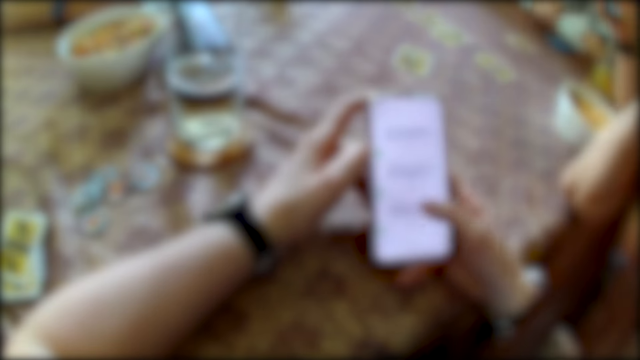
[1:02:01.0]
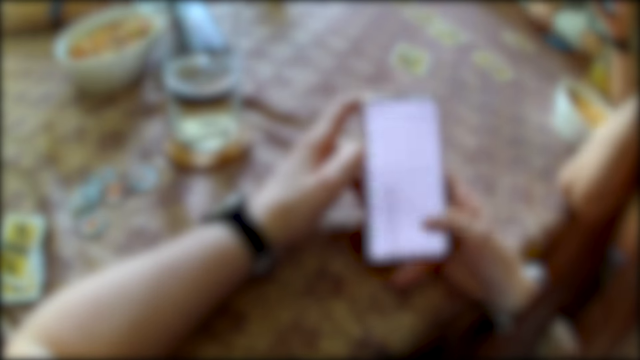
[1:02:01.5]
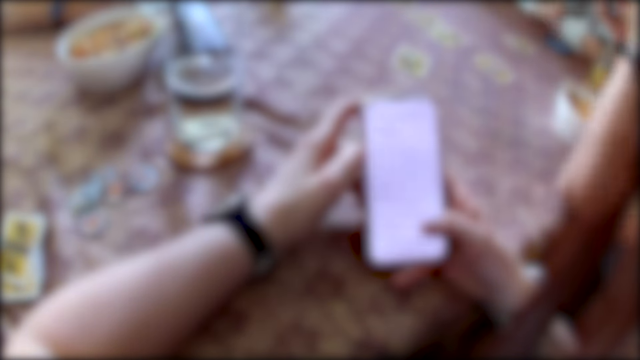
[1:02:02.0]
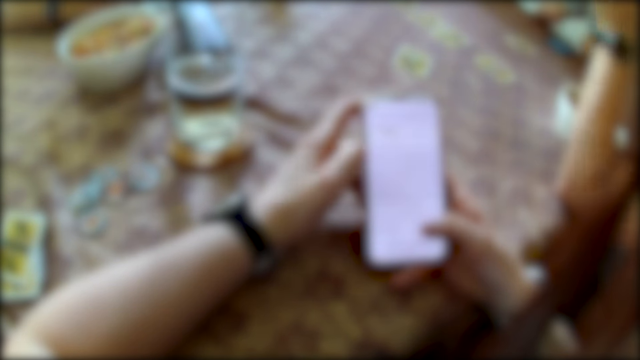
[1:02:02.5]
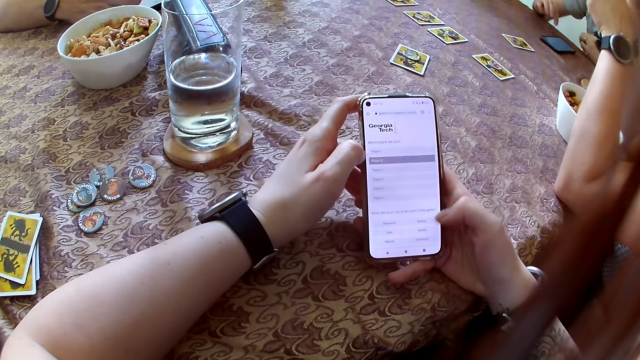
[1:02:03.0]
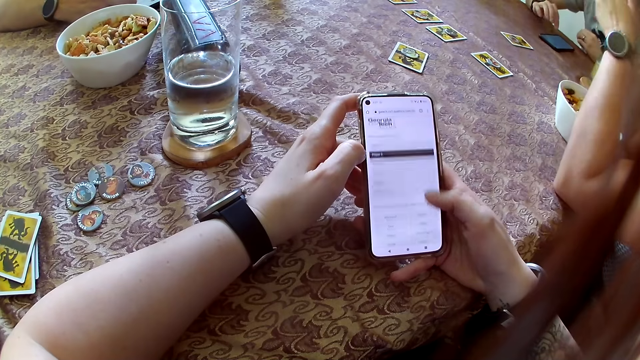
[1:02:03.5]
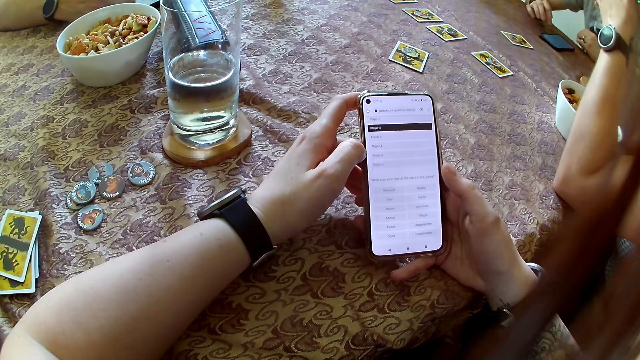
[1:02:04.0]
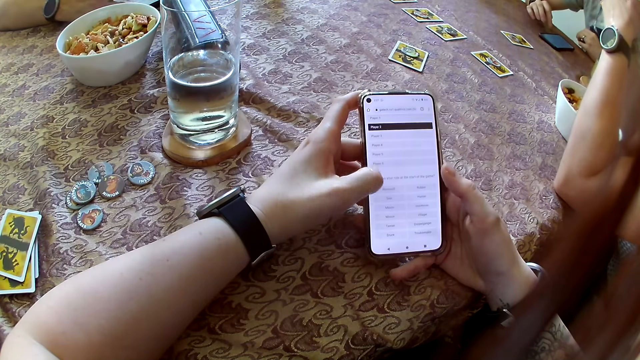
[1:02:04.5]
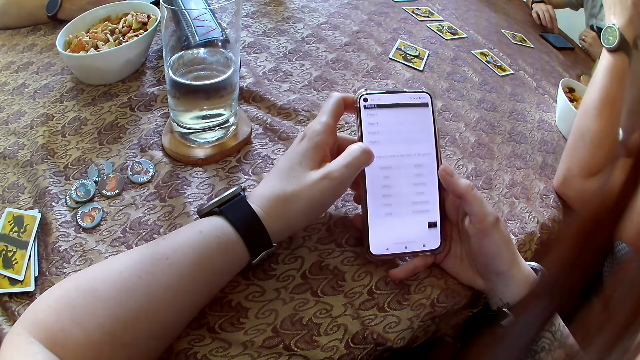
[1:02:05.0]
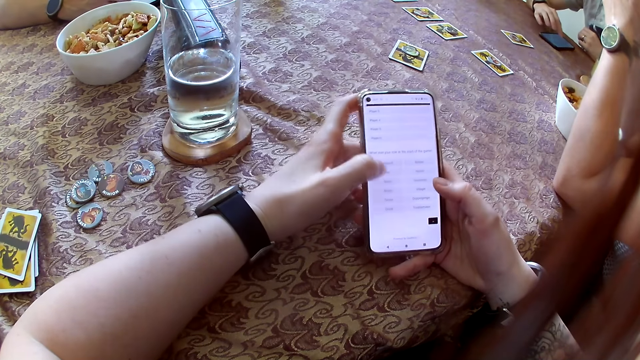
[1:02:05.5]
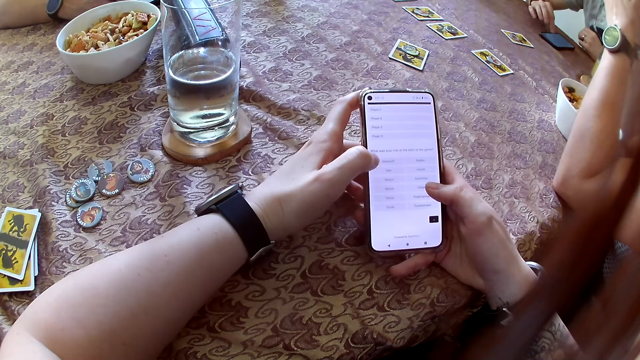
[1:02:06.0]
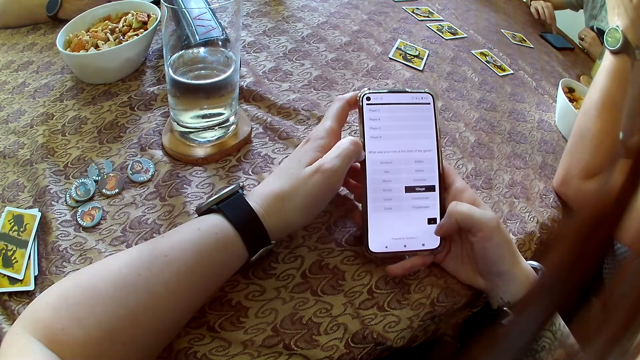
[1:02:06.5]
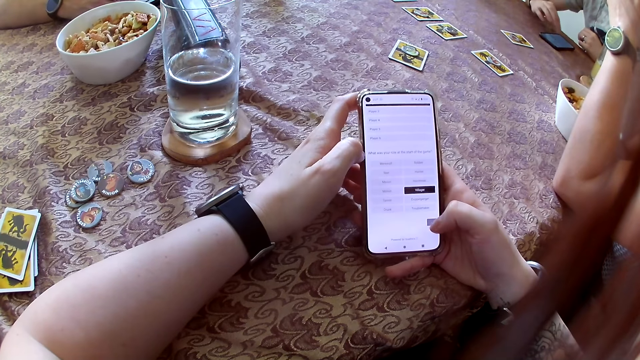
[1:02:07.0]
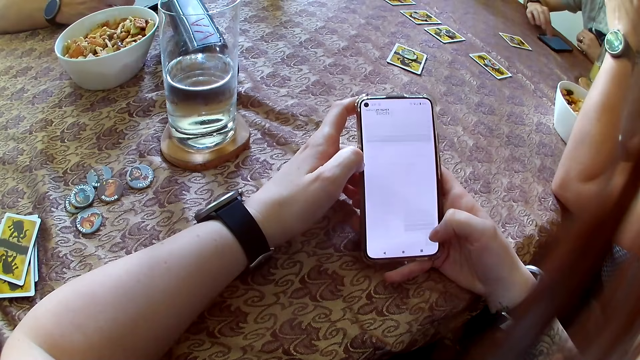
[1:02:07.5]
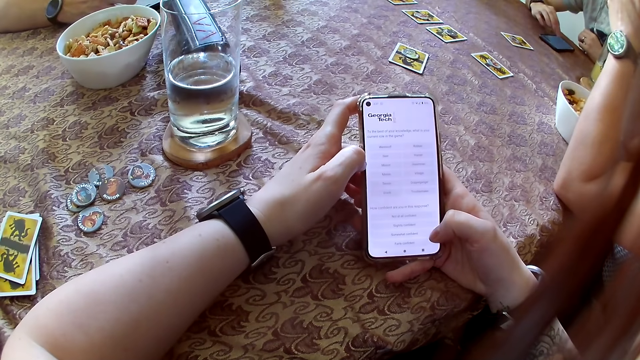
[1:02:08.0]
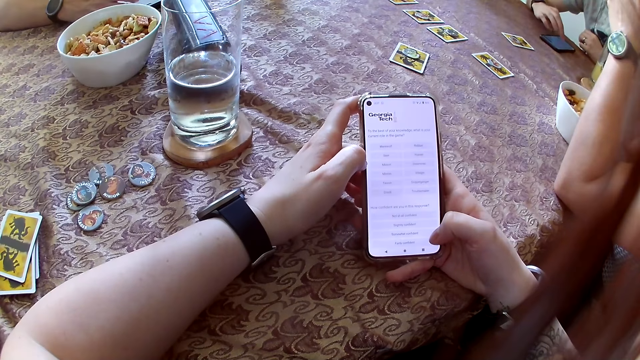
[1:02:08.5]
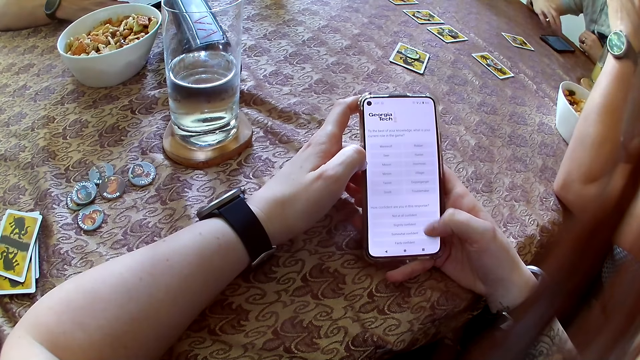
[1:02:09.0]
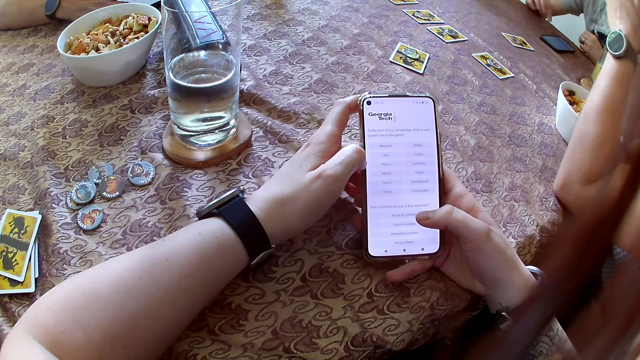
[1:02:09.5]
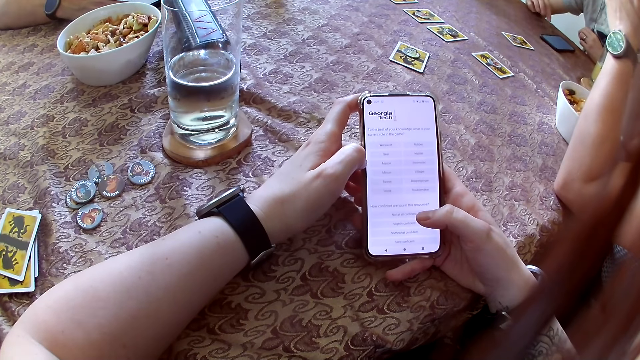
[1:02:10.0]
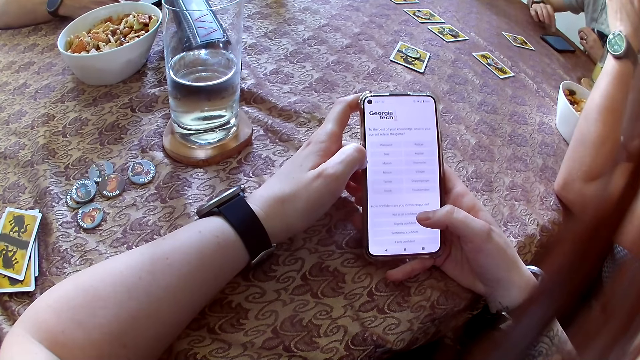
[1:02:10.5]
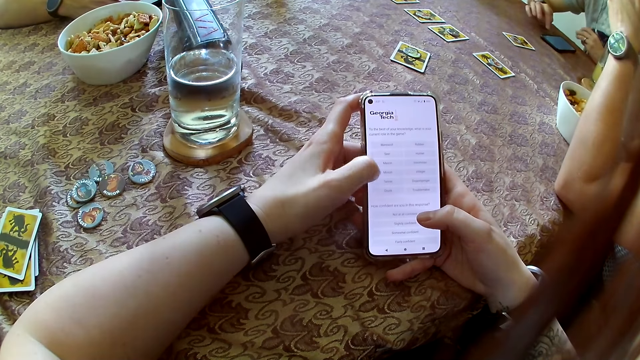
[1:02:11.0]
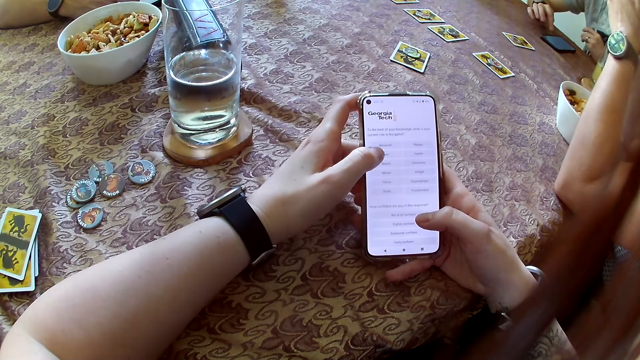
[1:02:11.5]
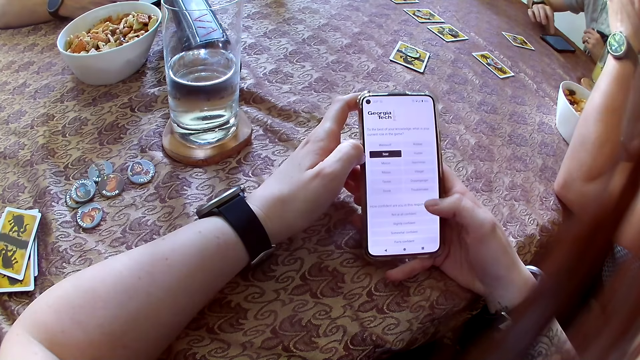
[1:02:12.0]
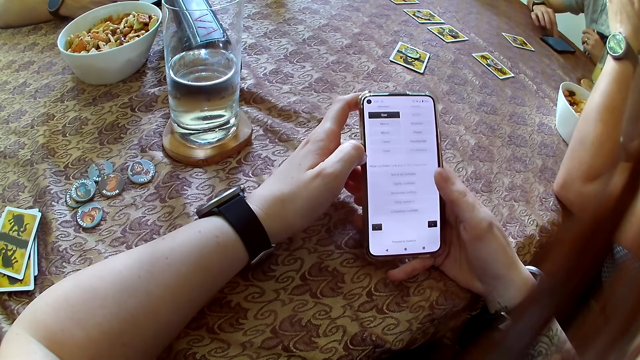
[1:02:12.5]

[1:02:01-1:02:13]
A man operates the phone on the table with his right hand. A person scrolls on the phone. A woman interacts with the camera wearer and the group of people.

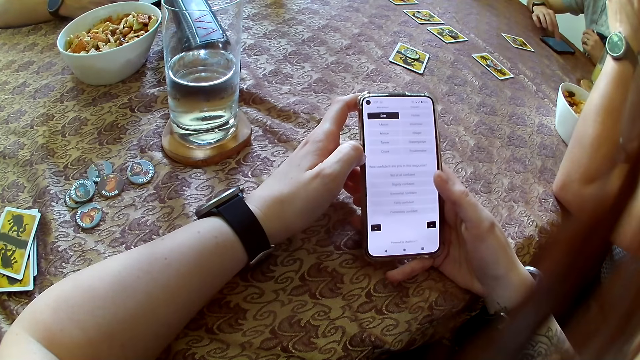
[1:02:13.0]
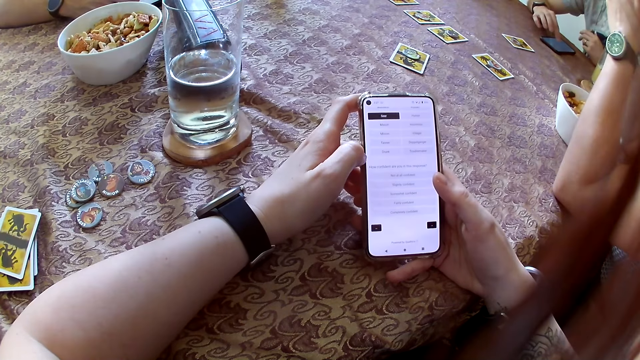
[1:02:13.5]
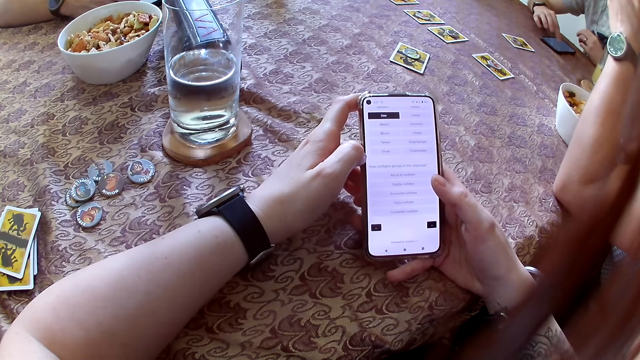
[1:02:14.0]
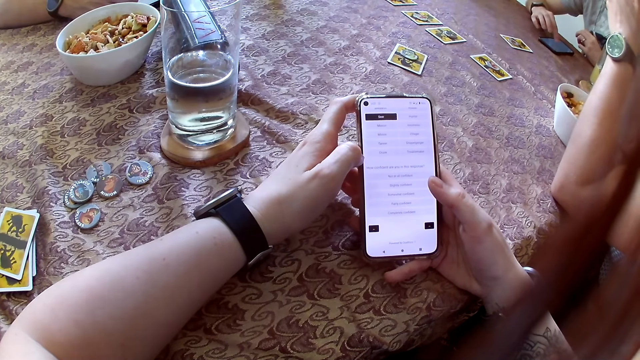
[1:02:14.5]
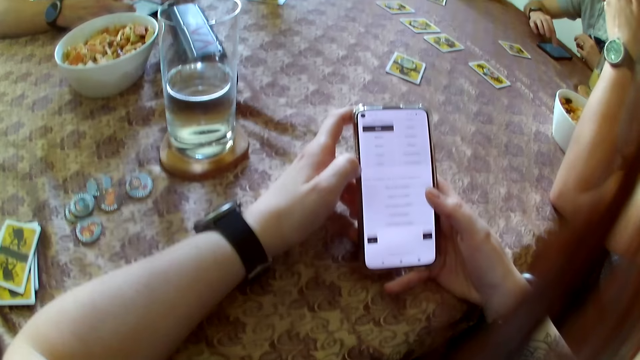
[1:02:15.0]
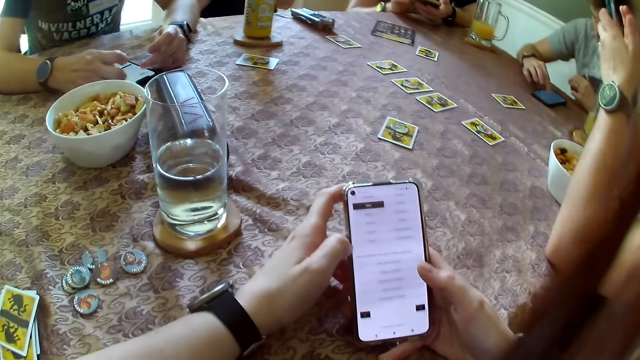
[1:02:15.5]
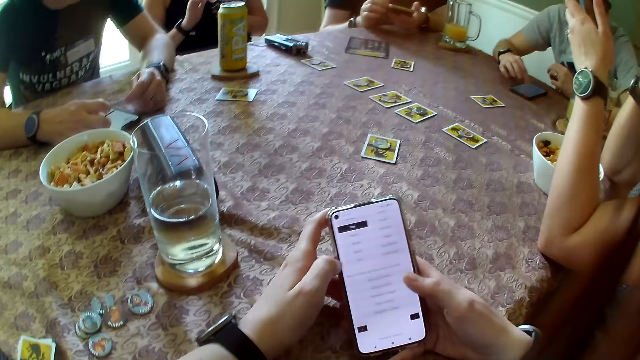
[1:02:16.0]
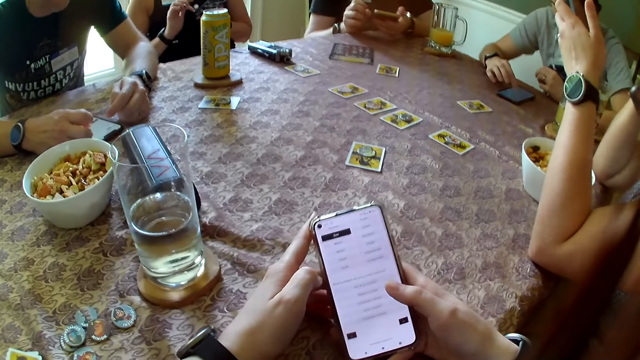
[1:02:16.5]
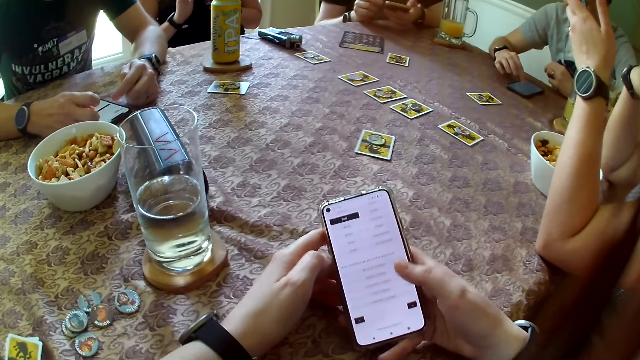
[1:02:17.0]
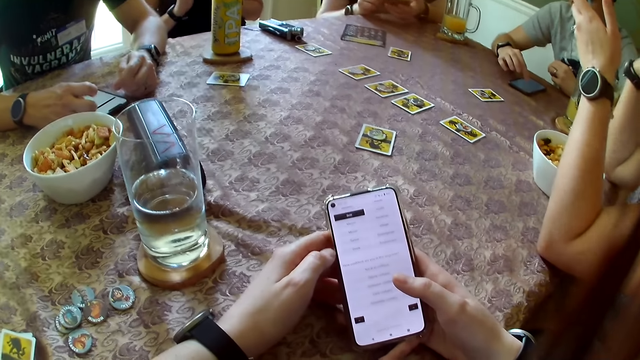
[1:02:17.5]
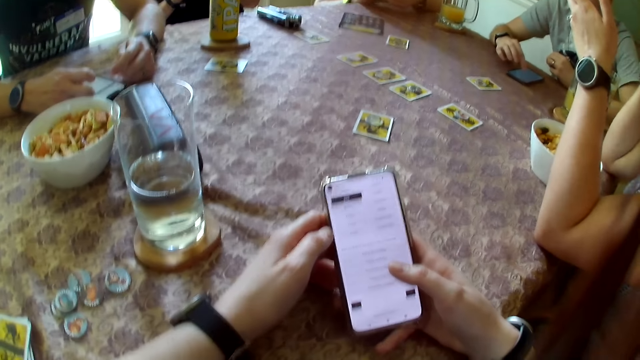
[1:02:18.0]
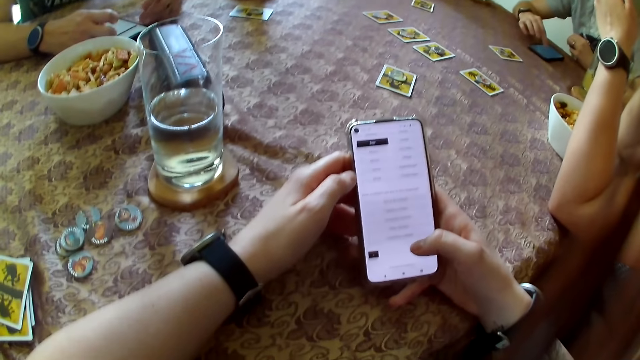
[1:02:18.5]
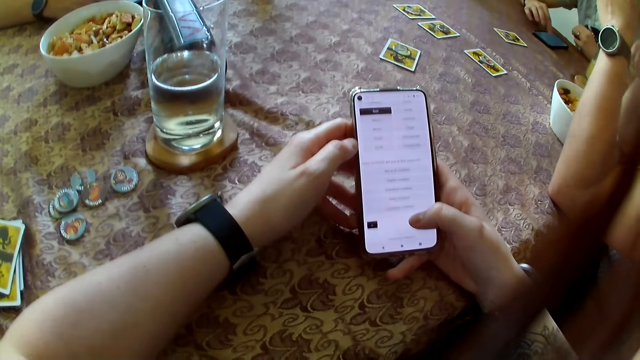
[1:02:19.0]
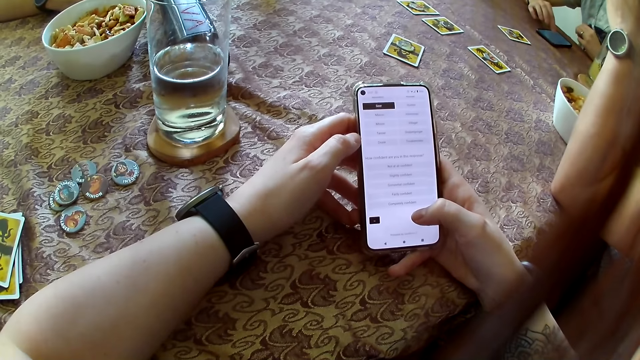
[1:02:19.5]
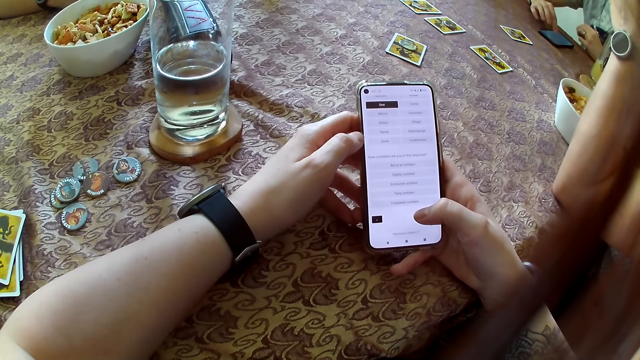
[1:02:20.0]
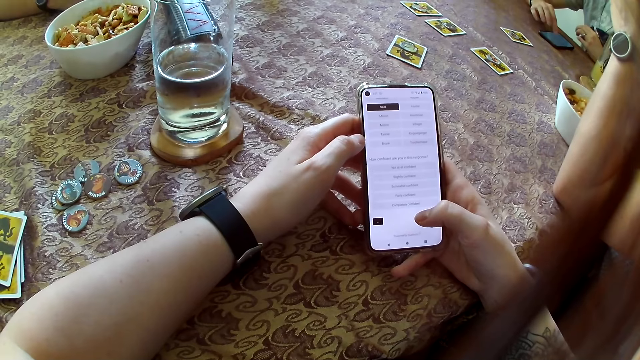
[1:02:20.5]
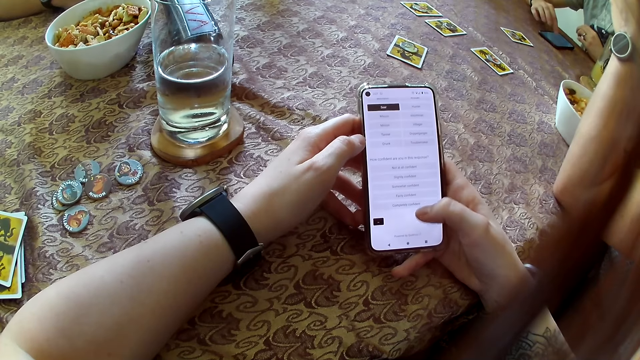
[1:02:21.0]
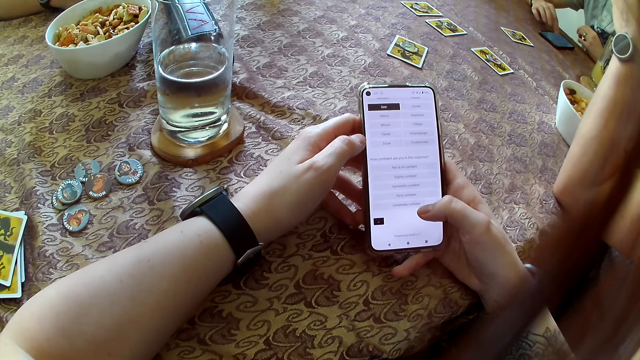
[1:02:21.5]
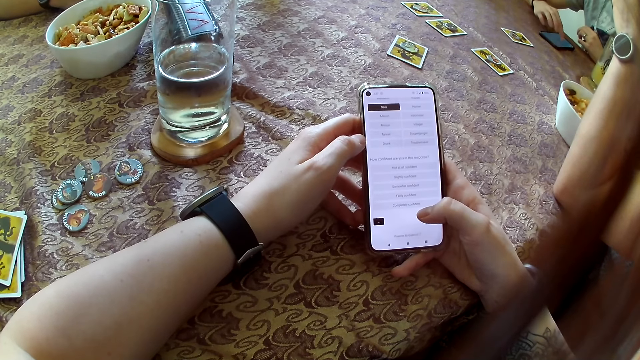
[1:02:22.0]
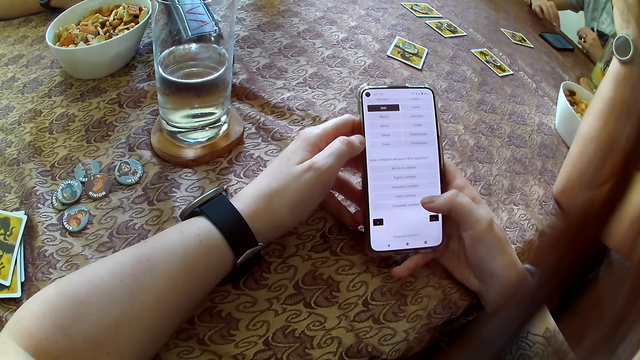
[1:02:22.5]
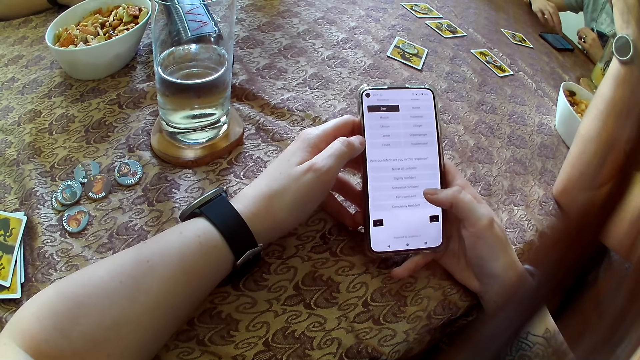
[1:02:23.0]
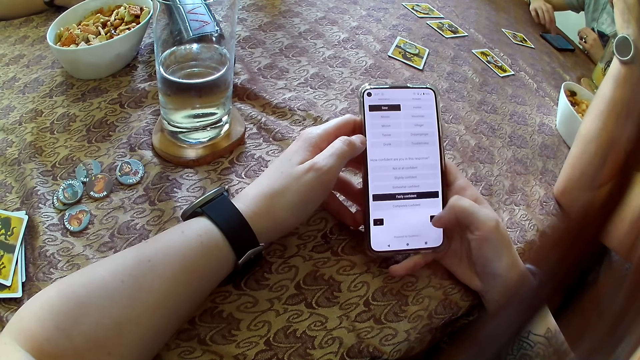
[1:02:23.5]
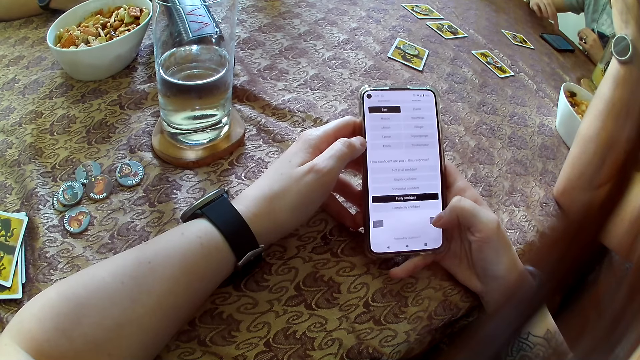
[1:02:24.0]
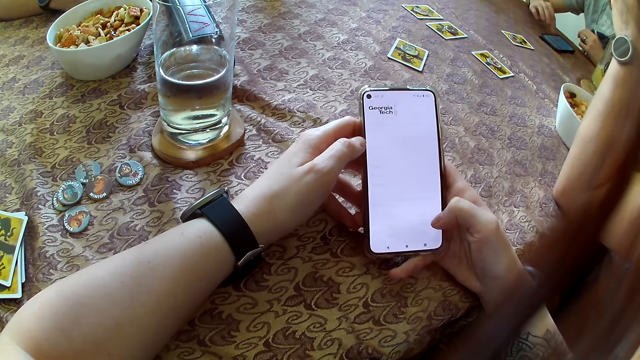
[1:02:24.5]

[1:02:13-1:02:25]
The camera wearer interacts with the group of people. A man operates the phone on the table with both his hands. The camera wearer converses with a person. They scroll on the phone.
